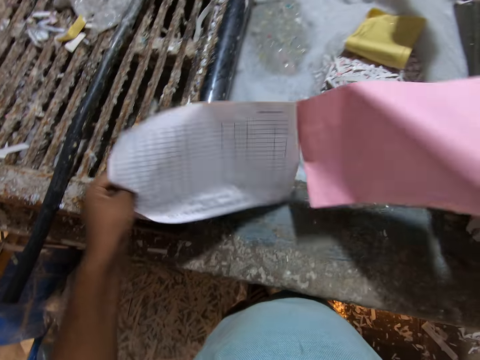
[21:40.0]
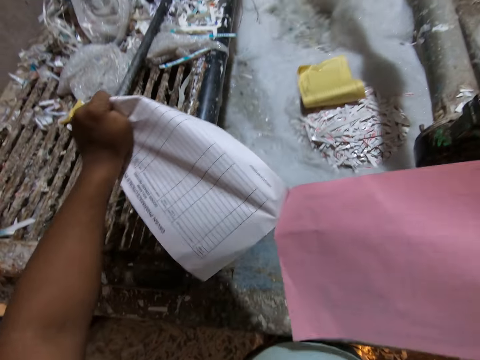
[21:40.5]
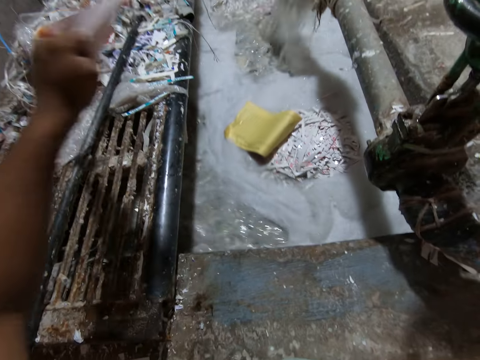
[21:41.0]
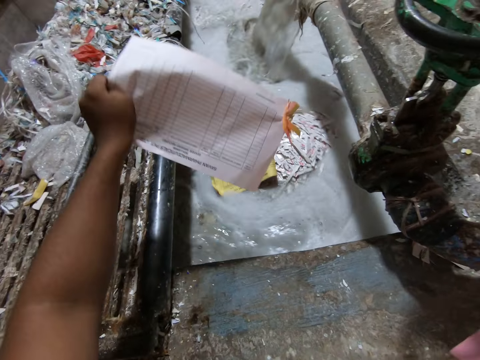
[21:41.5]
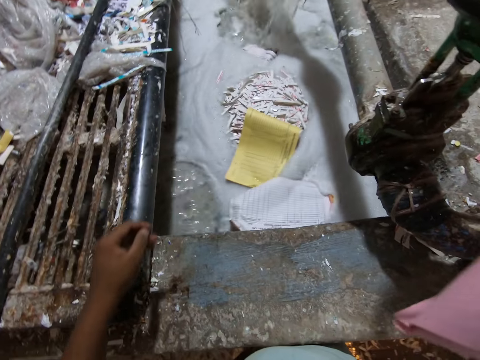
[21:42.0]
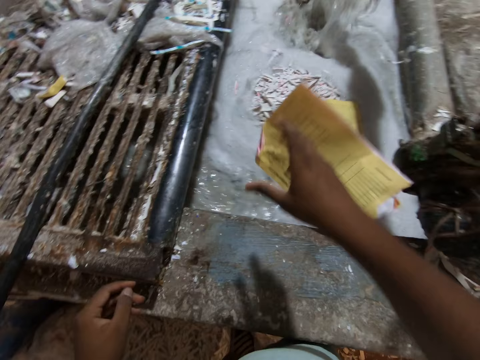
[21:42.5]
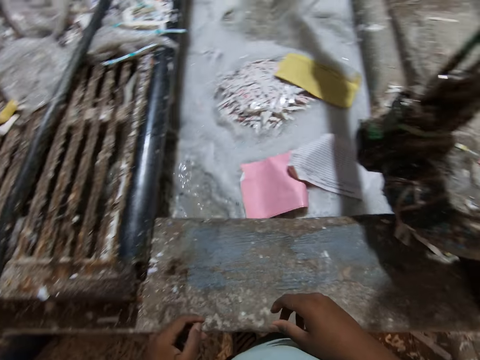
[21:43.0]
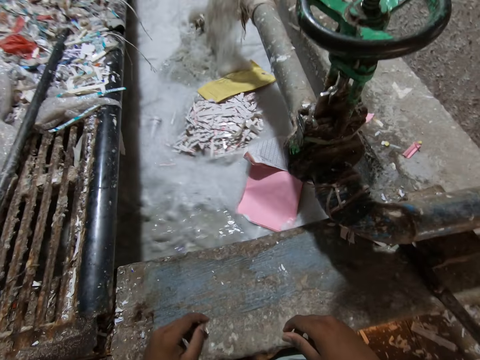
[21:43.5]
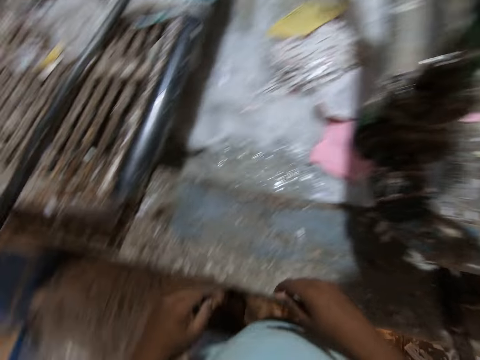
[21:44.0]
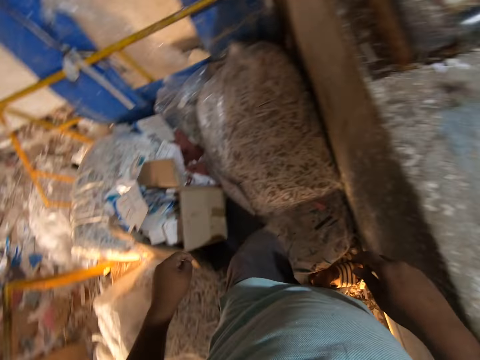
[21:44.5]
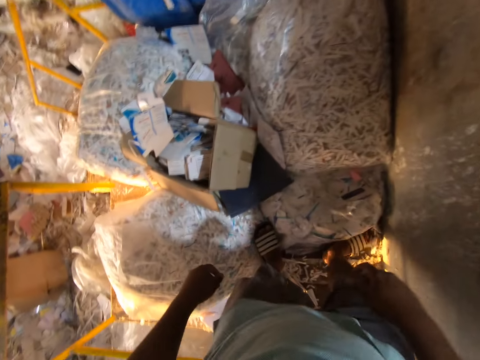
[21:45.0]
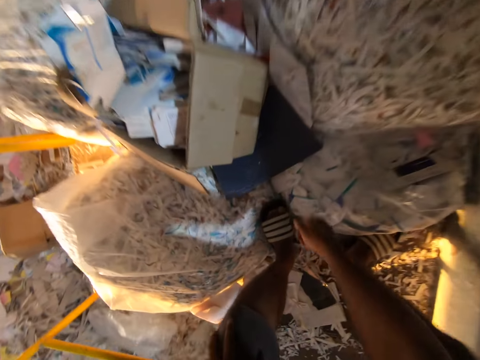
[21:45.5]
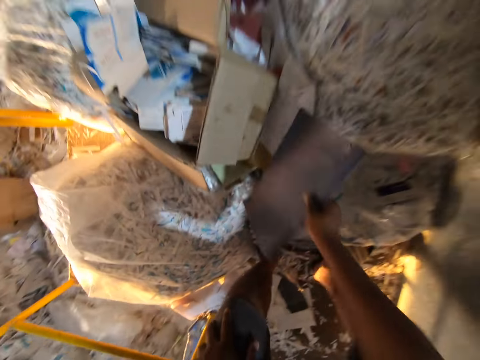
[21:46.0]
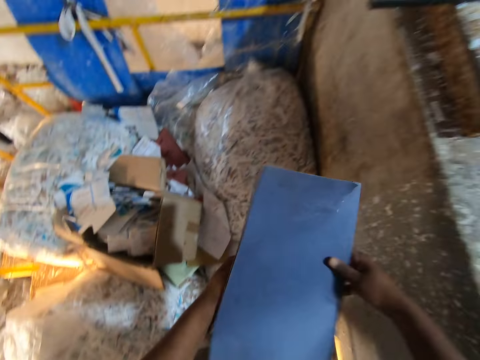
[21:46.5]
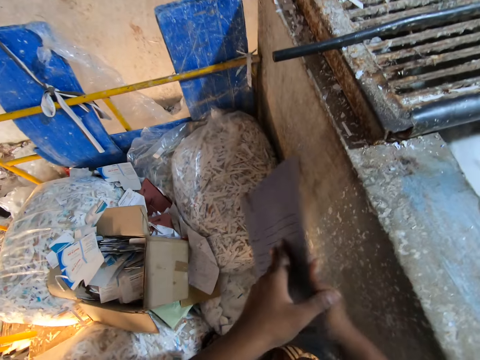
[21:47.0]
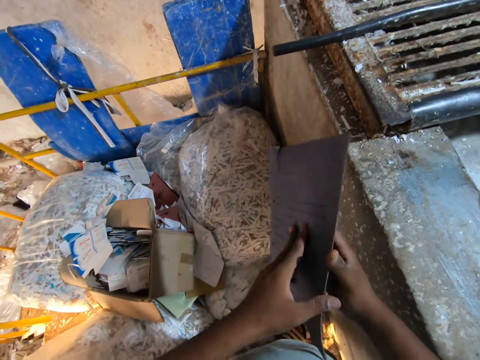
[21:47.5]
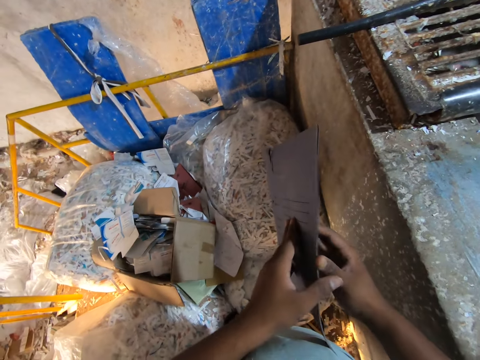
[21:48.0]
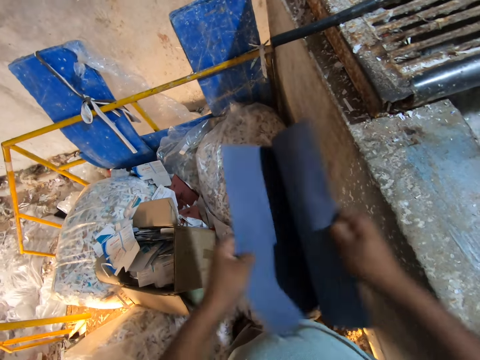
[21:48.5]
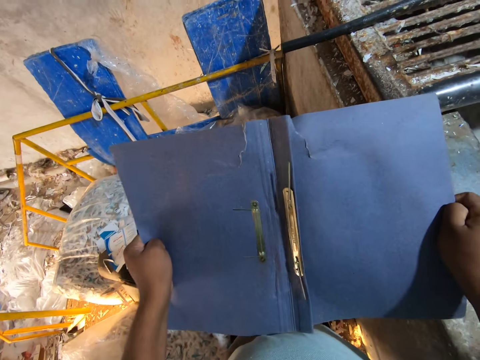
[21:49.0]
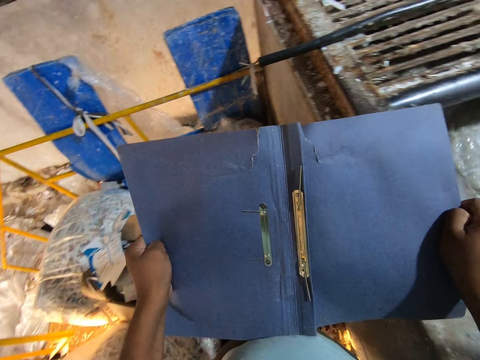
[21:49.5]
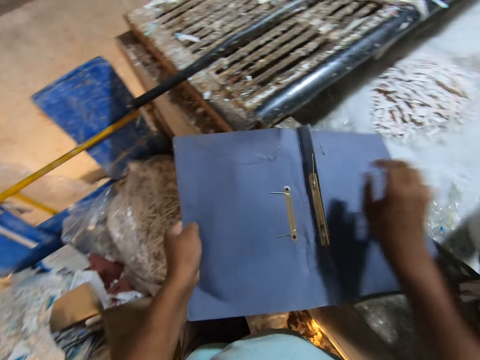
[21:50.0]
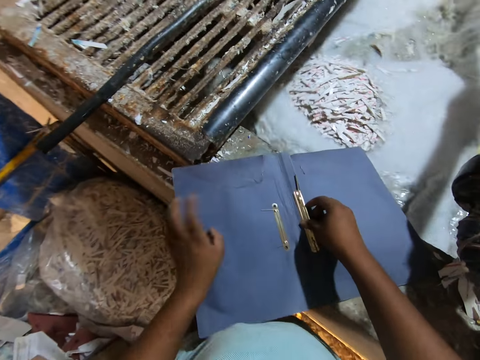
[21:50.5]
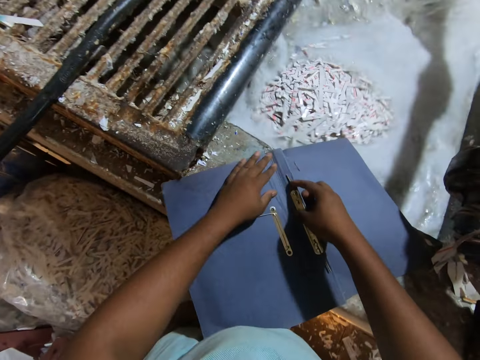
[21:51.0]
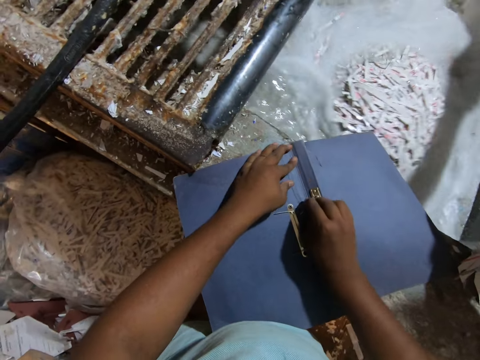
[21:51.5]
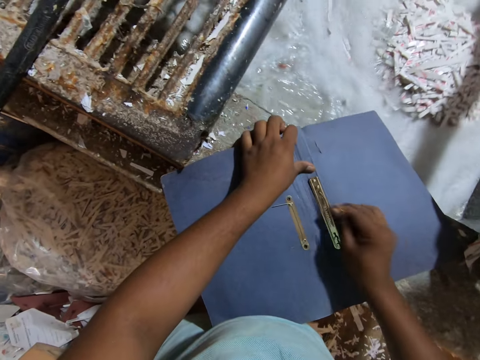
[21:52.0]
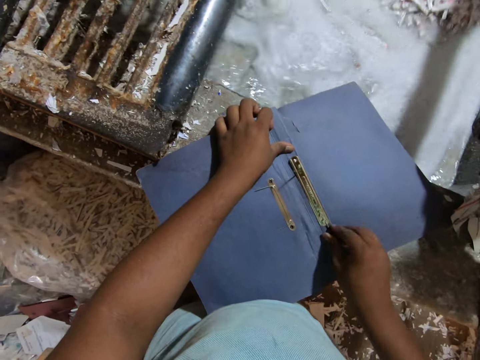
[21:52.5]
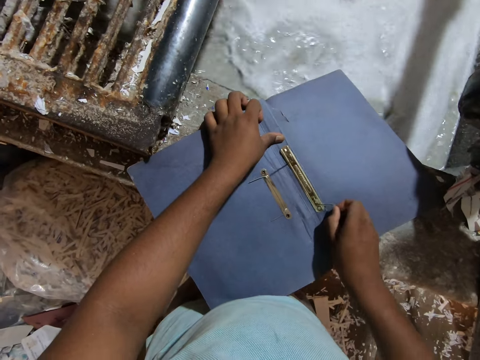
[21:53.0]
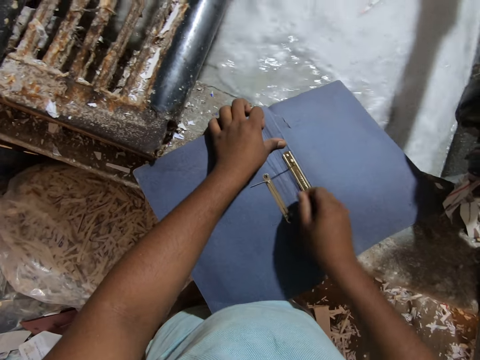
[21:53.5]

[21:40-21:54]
The camera wearer tears the papers with his hands. He drops the papers in the pulp mixer with his left hand. He drops the papers in the pulp mixer with his right hand. He picks up a clip file on some sealing bags with his right hand. He holds the clip file with both hands. He opens the clip file with both hands. He drops the clip file on the ledge of the pulp mixer with his left hand. He places his left hand on the clip file on the ledge of the pulp mixer. He adjusts some threads of the clip file on the ledge of the pulp mixer with his right hand.

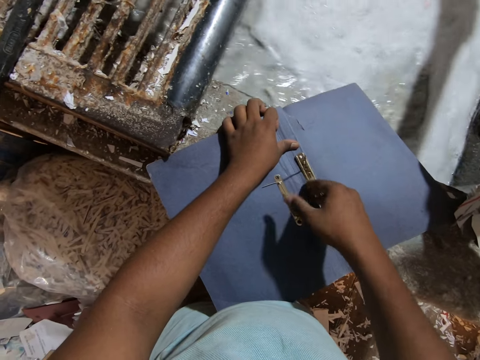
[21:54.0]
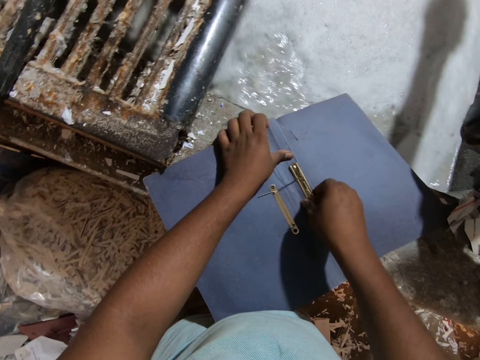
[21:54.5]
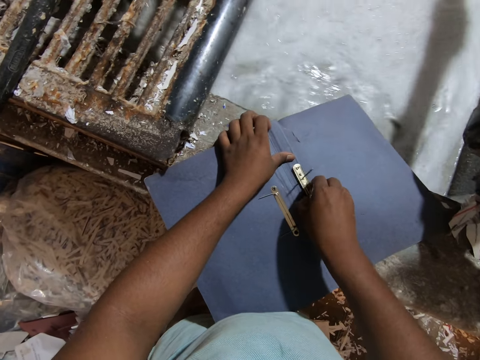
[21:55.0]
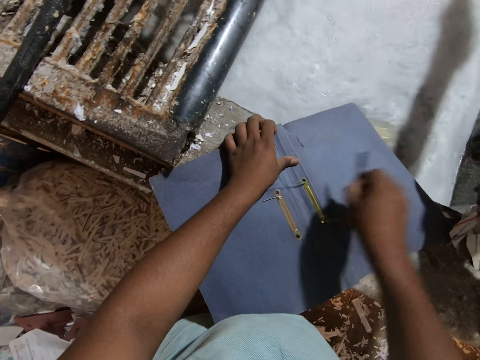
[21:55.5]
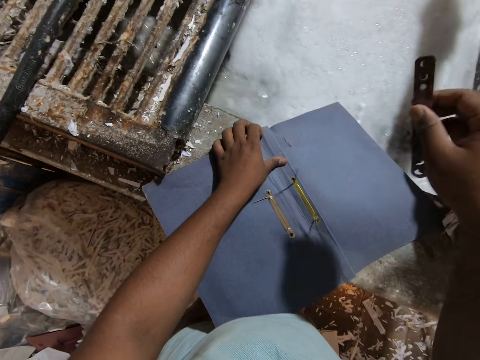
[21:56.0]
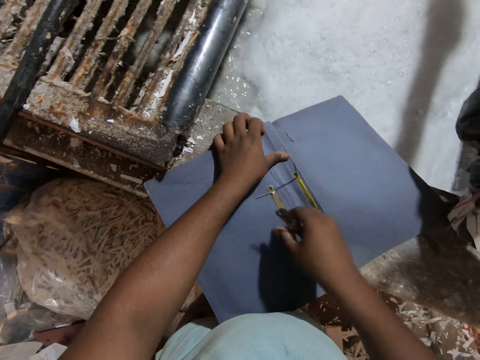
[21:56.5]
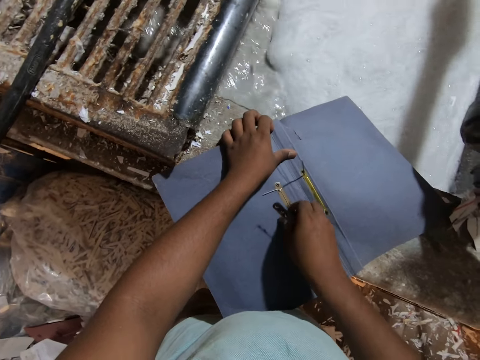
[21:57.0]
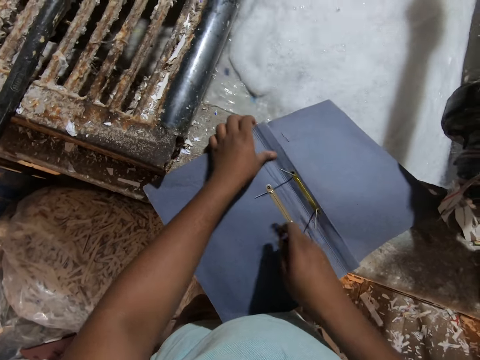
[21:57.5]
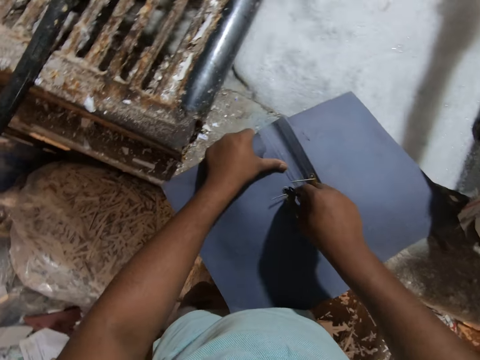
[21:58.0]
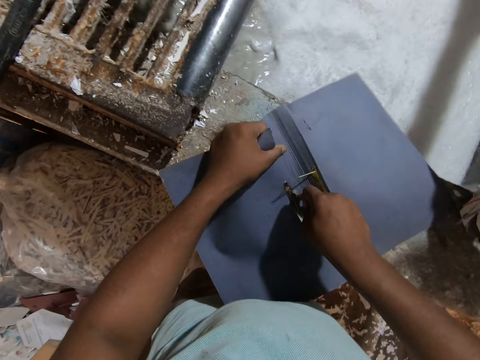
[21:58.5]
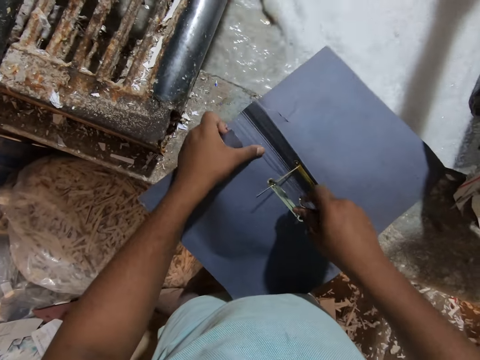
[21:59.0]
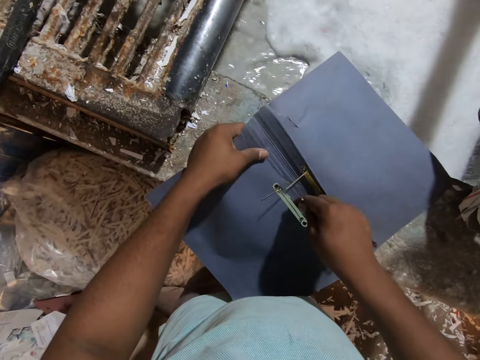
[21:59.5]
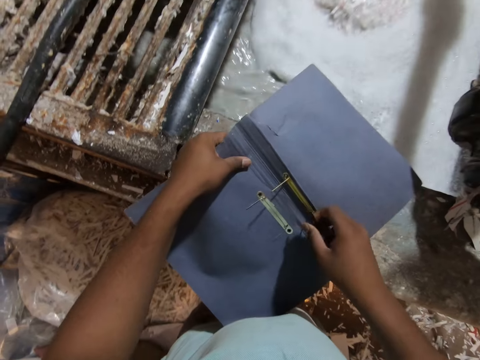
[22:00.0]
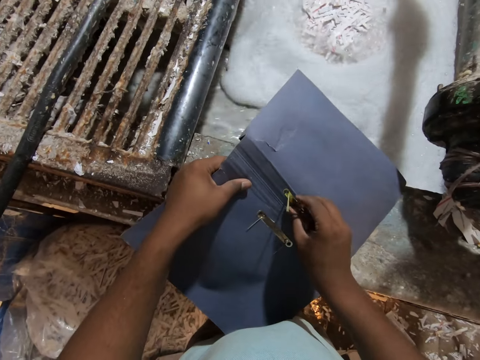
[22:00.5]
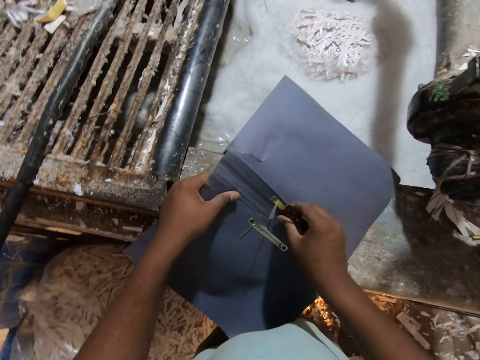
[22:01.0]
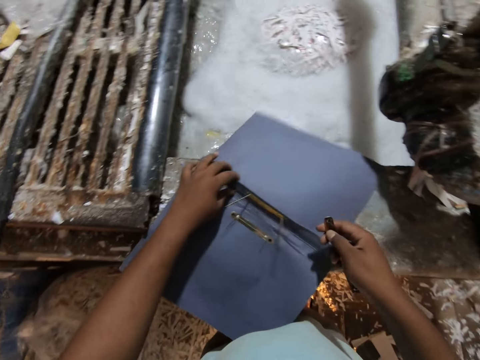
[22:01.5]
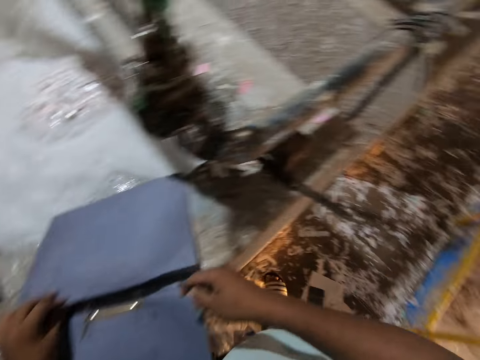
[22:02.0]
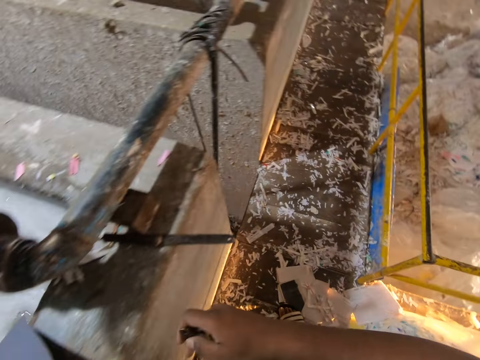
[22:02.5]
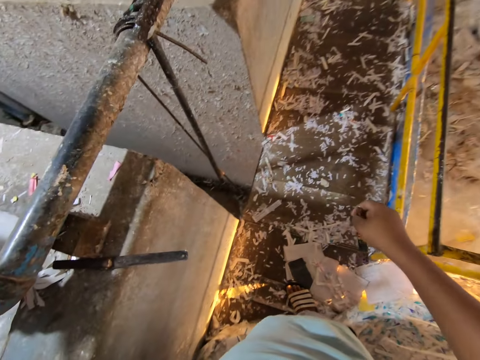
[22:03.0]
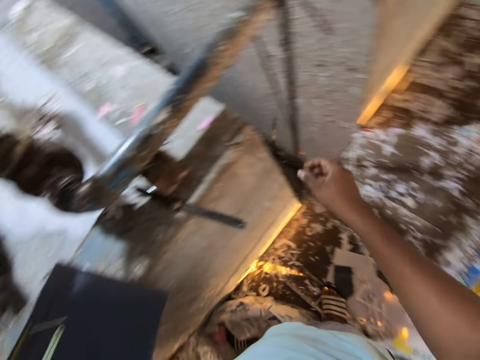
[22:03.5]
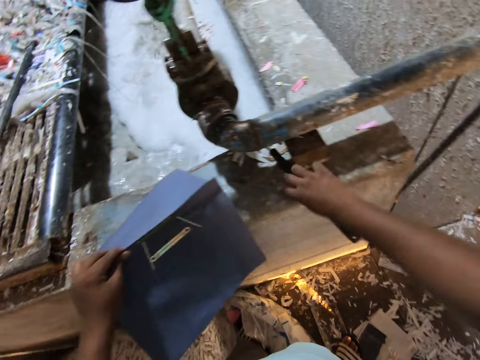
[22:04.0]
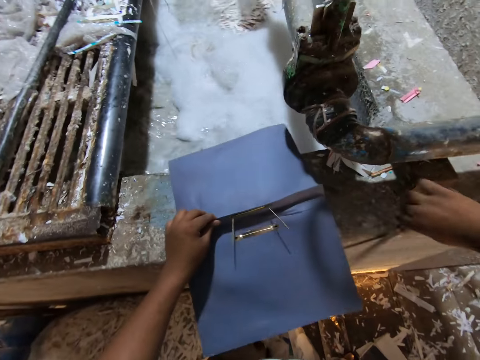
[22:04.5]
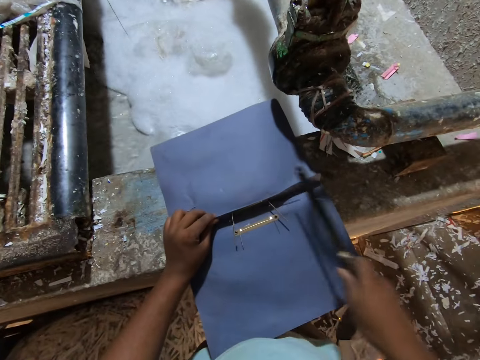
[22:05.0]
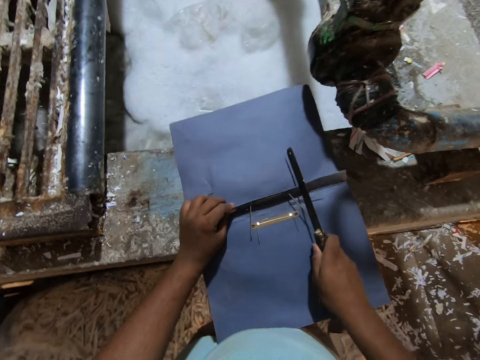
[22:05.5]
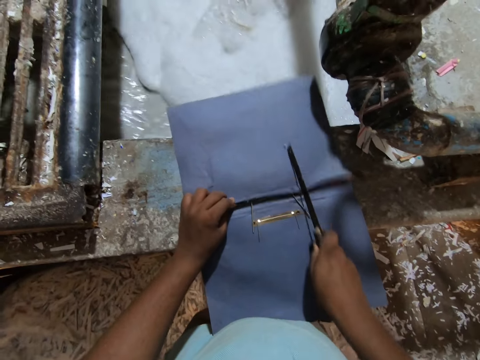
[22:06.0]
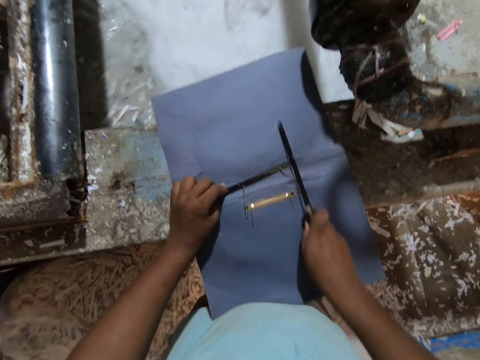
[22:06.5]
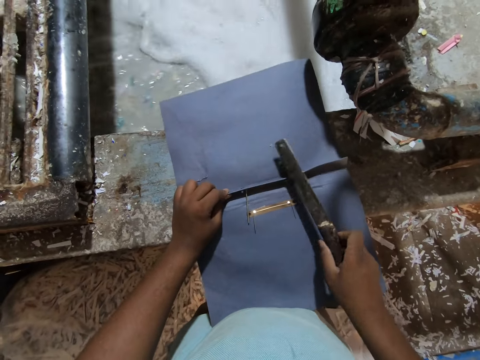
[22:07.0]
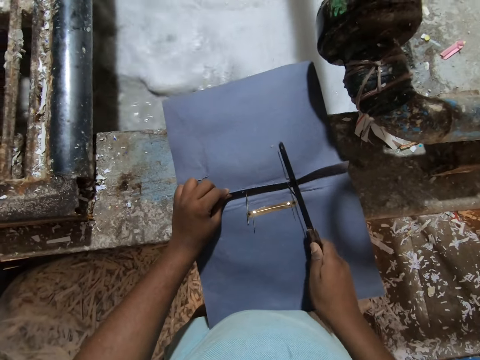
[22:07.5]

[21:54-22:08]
The camera wearer removes a board clip in the clip file on the ledge of the pulp mixer with his right hand. He adjusts a thread of the clip file on the ledge of the pulp mixer with his right hand. He drops the board clip on the floor with his right hand. He holds the clip file with his left hand. He picks up a cutter knife on the ledge of the pulp mixer with his right hand. He drops the clip file on the ledge of the pulp mixer with his left hand. He cuts the clip file on the ledge of the pulp mixer with the cutter knife in his right hand.
